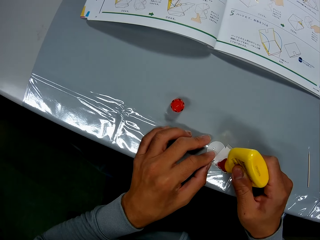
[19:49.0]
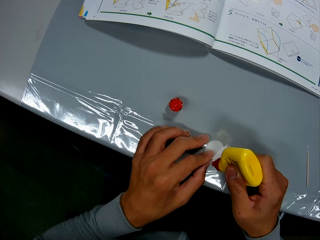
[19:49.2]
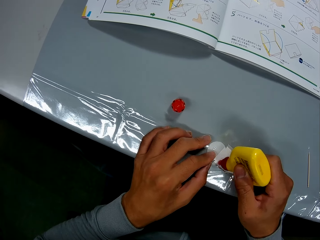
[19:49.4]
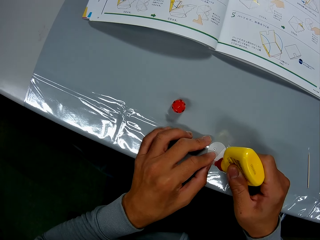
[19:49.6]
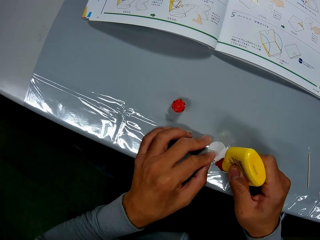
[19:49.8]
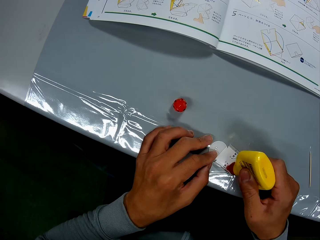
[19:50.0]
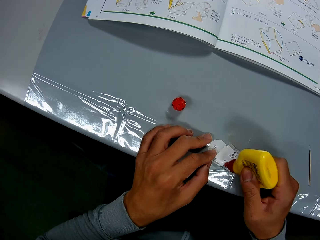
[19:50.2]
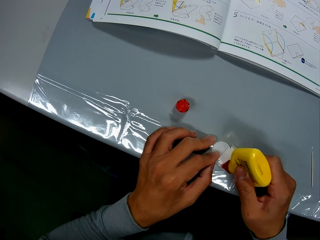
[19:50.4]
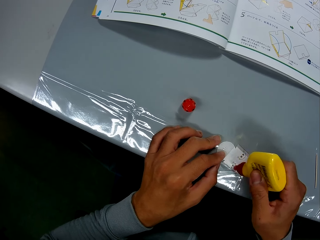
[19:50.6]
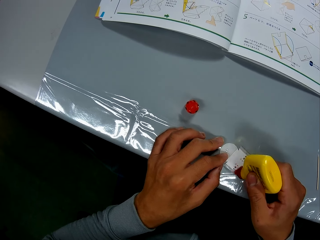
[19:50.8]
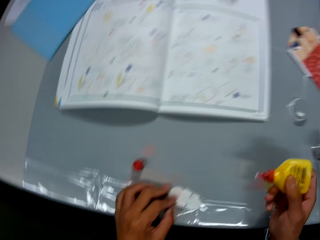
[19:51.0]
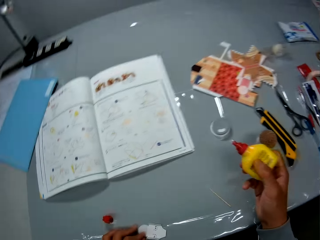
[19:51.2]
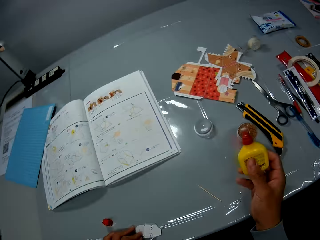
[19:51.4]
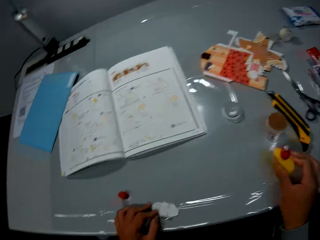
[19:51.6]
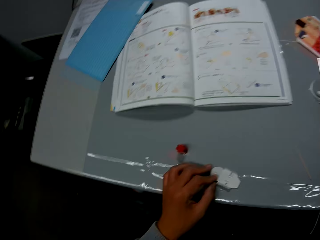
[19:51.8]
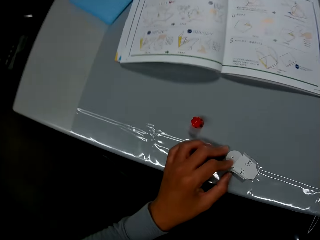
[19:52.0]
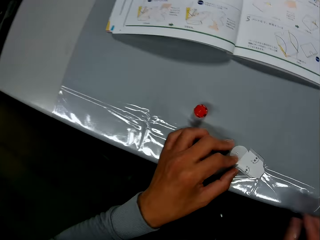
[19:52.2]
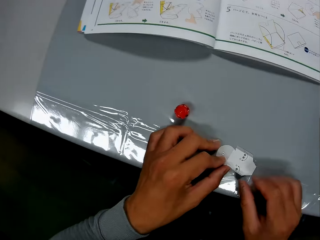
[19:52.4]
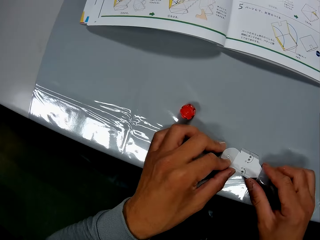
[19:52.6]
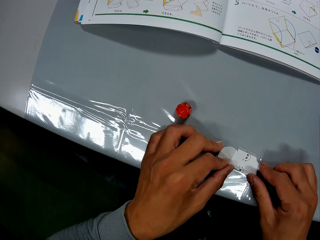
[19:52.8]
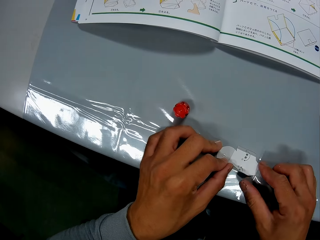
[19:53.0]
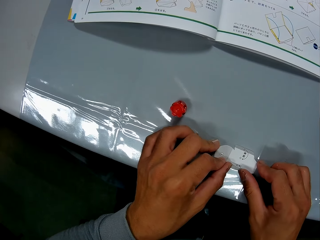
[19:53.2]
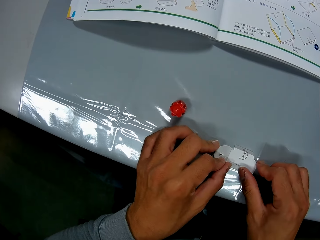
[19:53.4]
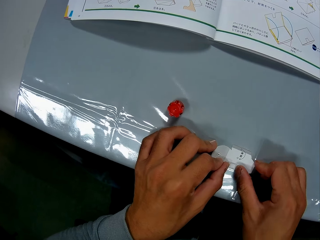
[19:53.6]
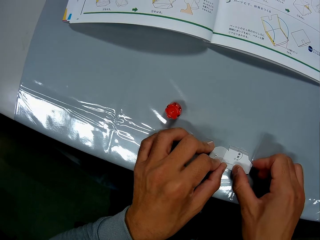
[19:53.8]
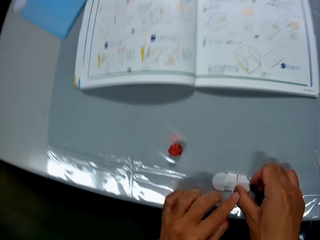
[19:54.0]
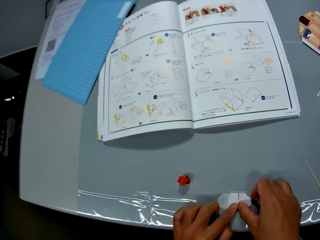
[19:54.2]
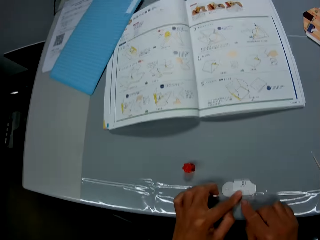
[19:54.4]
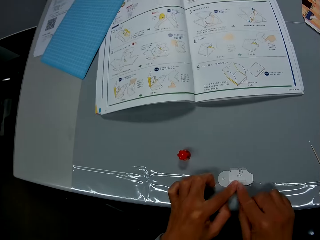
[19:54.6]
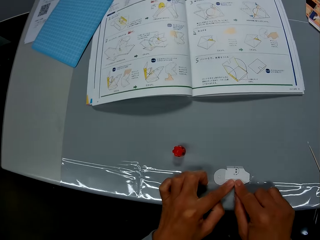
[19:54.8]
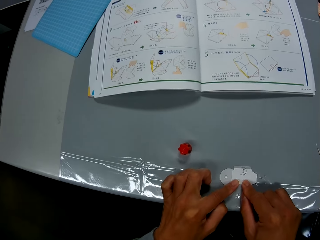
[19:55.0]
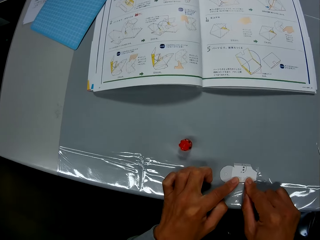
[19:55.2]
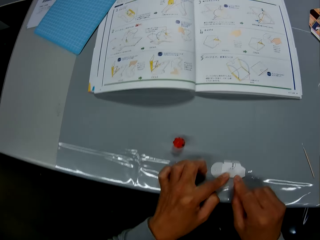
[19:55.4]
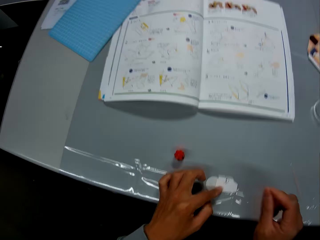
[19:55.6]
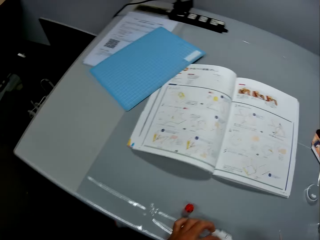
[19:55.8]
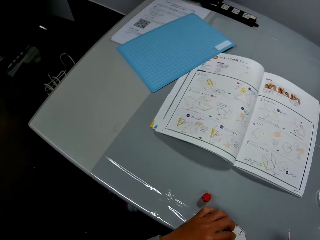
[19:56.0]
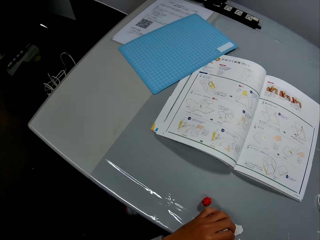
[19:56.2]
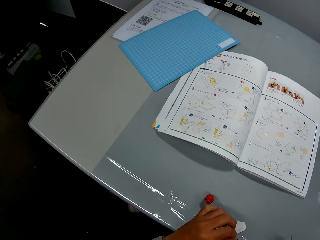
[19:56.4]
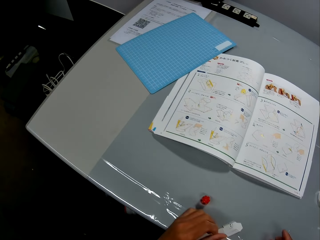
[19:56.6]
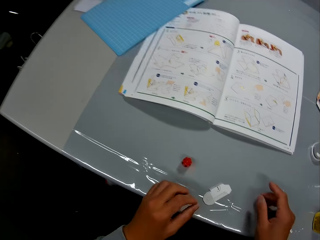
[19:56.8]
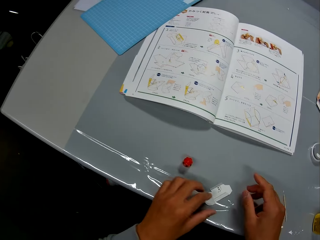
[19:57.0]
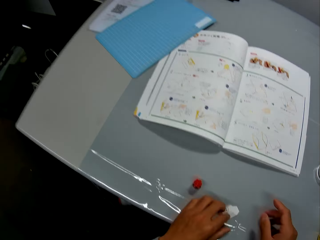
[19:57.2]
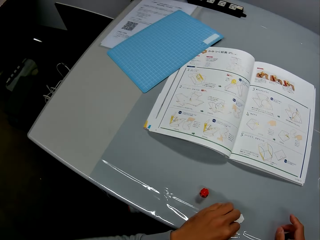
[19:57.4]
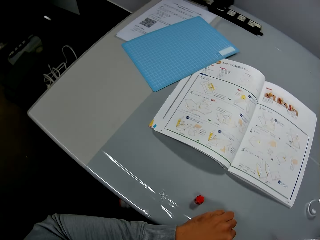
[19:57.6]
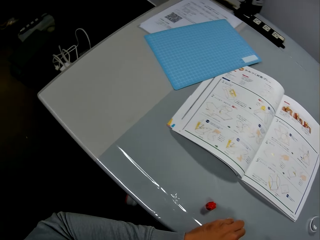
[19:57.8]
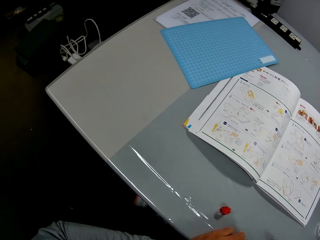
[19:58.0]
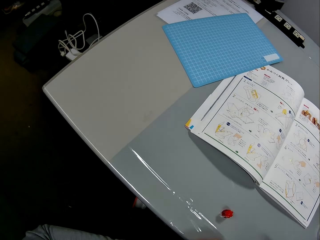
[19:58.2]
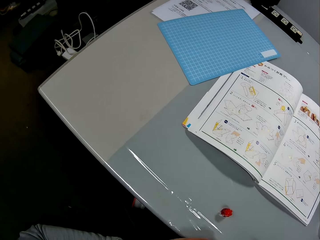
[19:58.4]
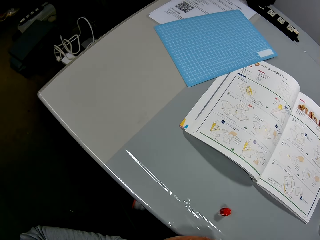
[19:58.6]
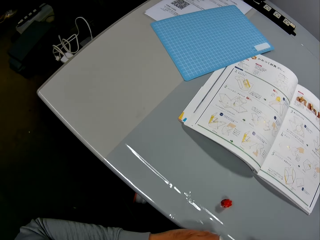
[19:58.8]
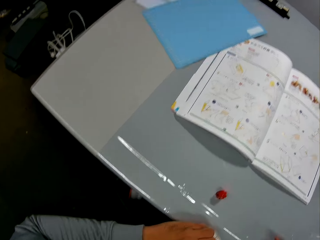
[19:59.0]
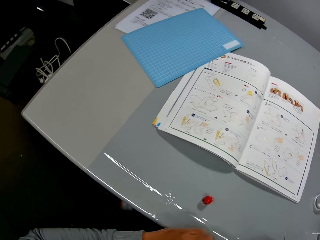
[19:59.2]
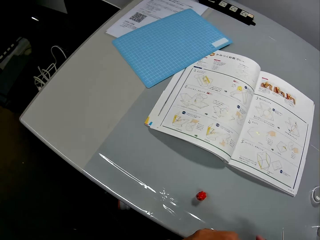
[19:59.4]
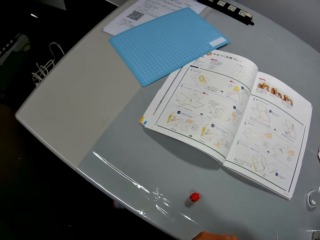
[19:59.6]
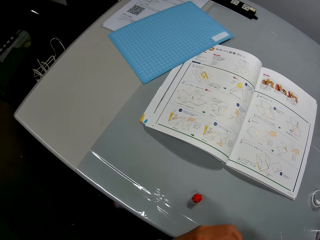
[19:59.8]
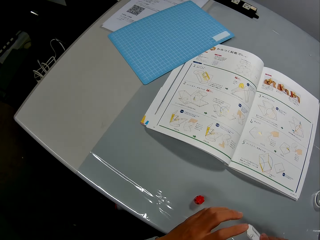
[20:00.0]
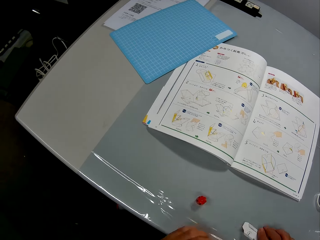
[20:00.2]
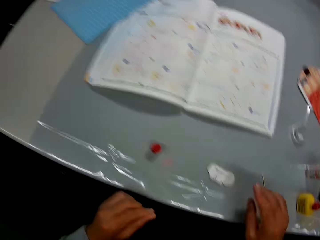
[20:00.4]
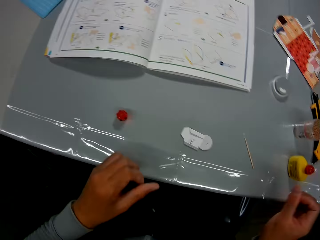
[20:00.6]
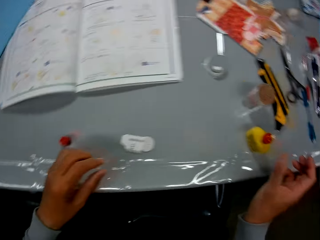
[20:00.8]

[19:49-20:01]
The camera wearer drops the glue container on the table. He folds the paper craft on the table with his hands. He stares at the book. He looks around. He stares at the book again.

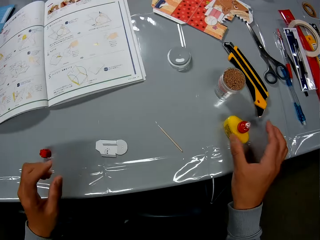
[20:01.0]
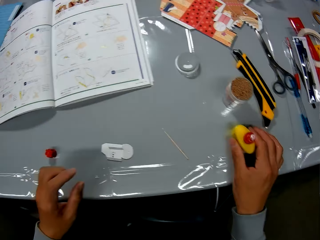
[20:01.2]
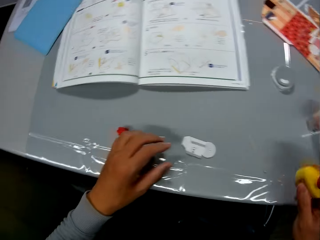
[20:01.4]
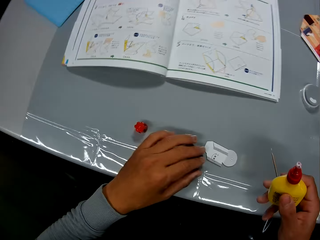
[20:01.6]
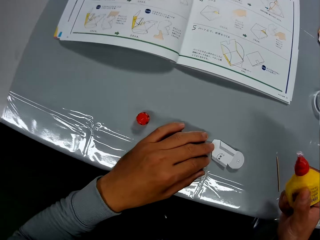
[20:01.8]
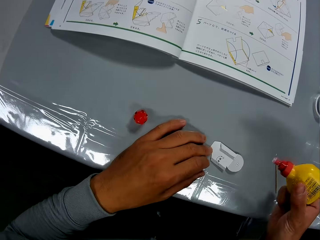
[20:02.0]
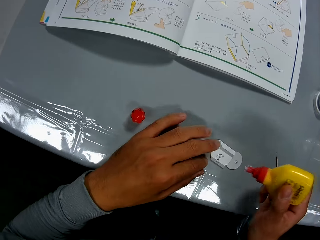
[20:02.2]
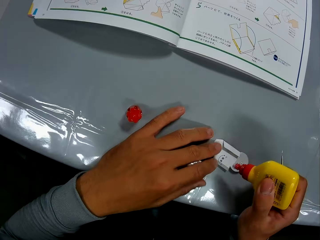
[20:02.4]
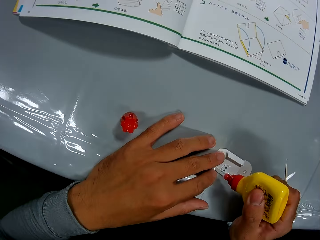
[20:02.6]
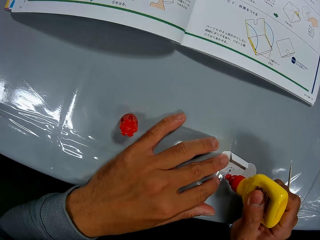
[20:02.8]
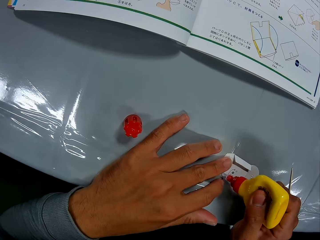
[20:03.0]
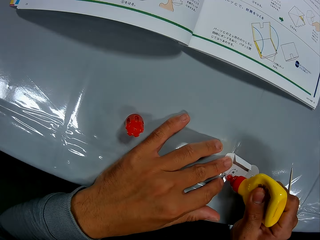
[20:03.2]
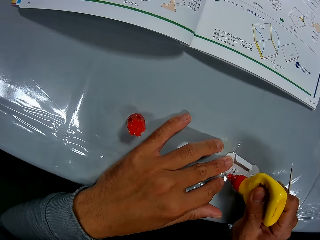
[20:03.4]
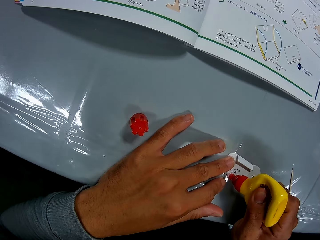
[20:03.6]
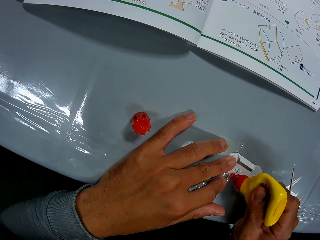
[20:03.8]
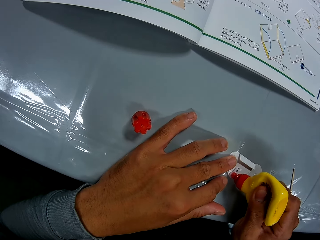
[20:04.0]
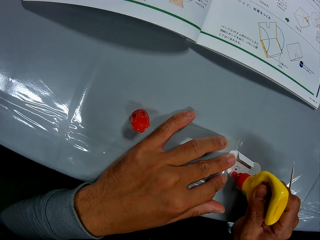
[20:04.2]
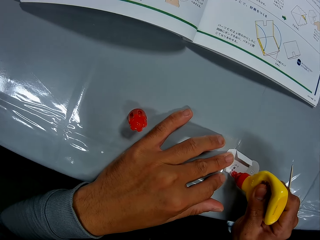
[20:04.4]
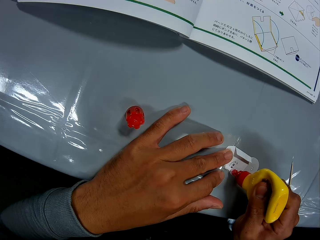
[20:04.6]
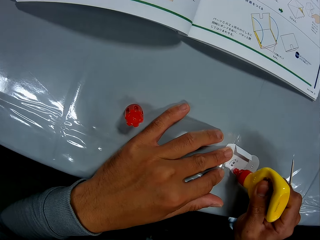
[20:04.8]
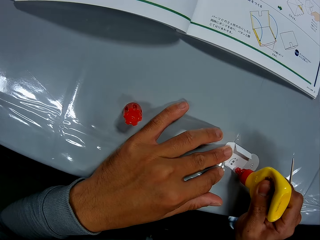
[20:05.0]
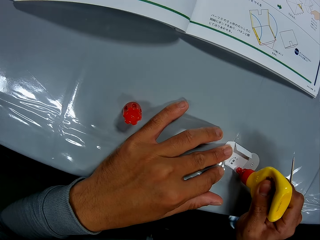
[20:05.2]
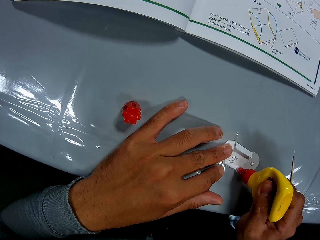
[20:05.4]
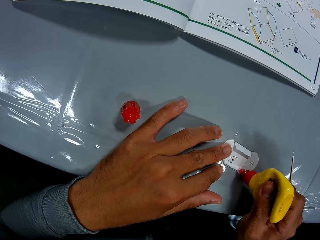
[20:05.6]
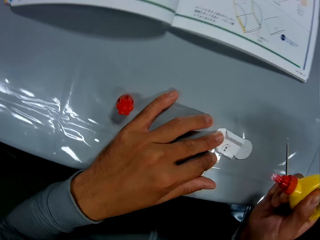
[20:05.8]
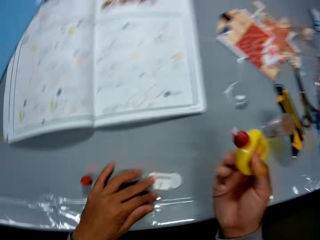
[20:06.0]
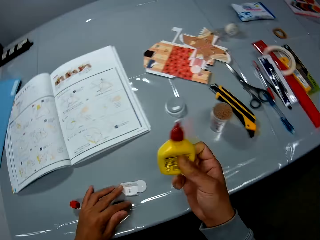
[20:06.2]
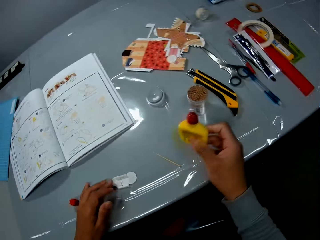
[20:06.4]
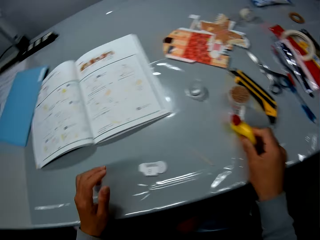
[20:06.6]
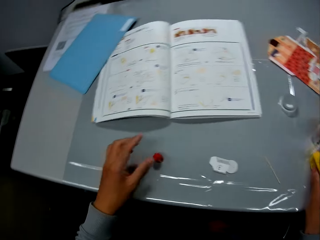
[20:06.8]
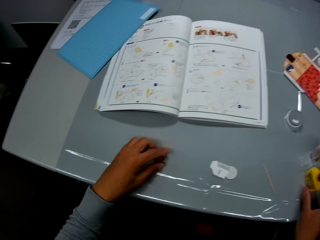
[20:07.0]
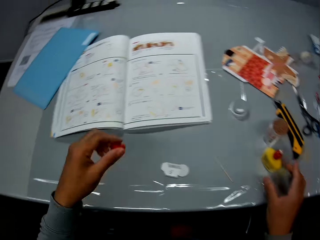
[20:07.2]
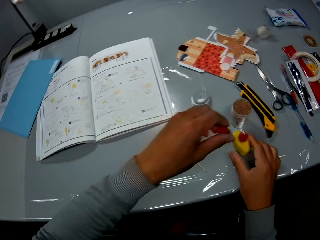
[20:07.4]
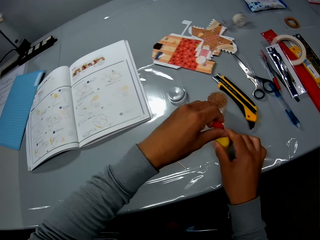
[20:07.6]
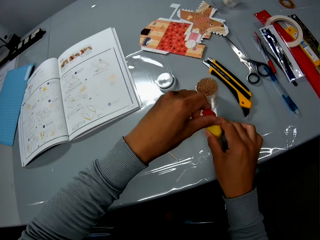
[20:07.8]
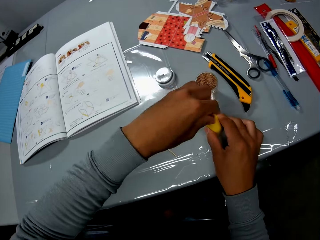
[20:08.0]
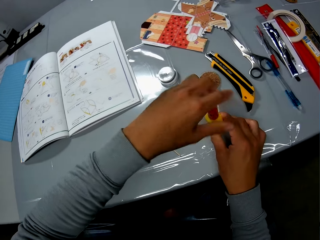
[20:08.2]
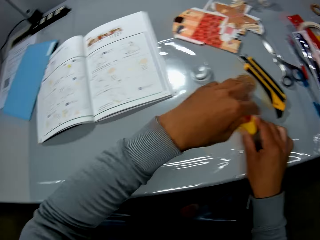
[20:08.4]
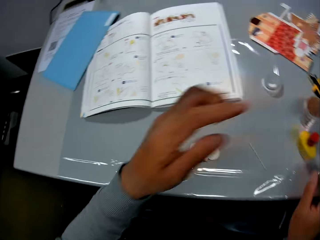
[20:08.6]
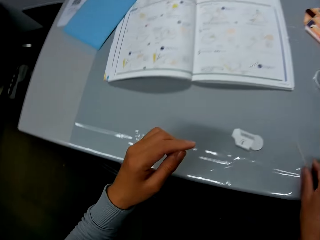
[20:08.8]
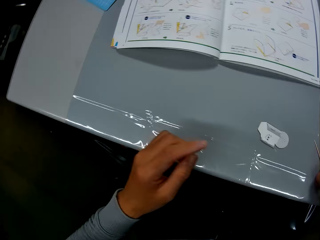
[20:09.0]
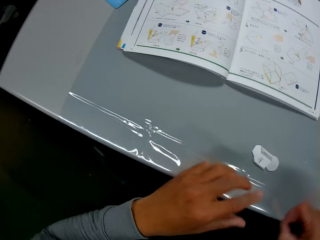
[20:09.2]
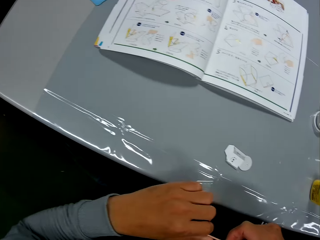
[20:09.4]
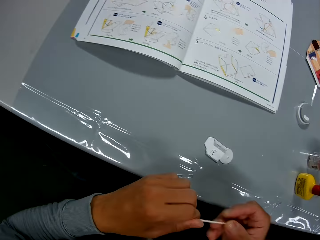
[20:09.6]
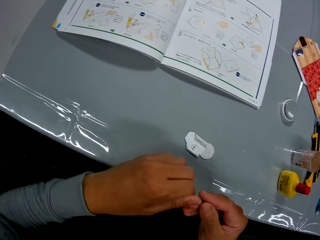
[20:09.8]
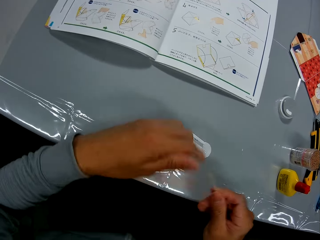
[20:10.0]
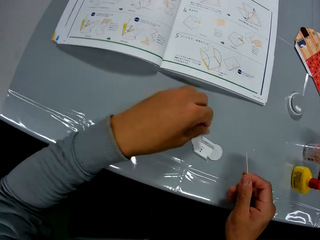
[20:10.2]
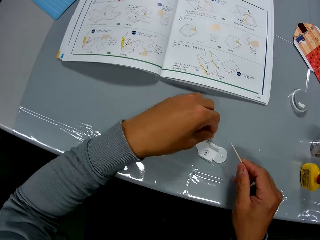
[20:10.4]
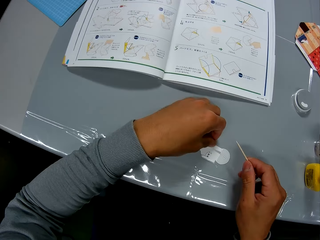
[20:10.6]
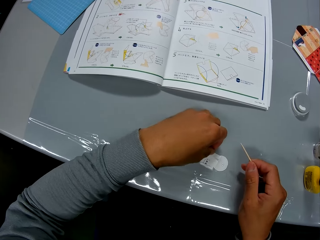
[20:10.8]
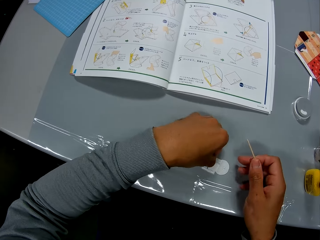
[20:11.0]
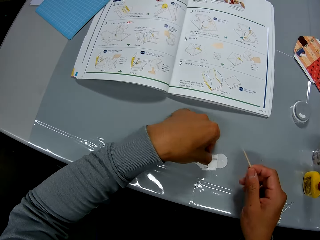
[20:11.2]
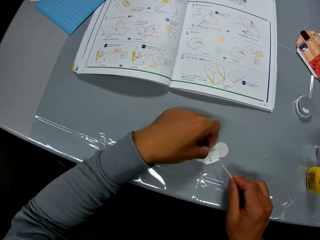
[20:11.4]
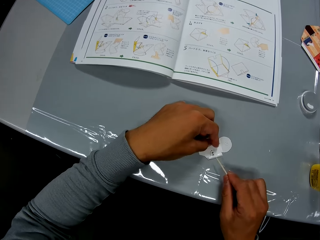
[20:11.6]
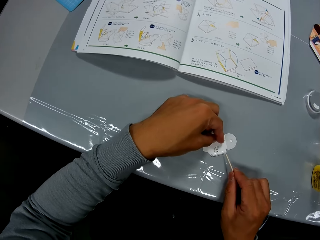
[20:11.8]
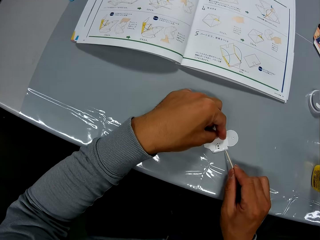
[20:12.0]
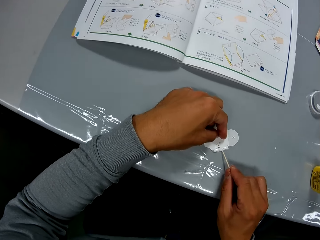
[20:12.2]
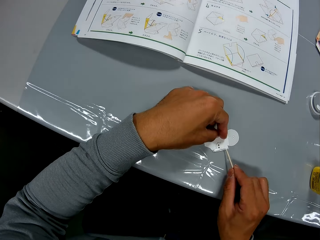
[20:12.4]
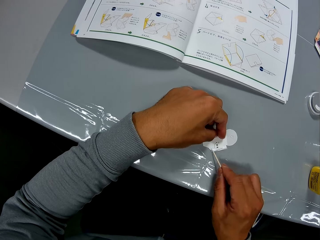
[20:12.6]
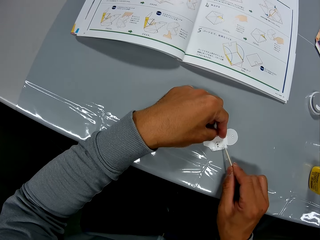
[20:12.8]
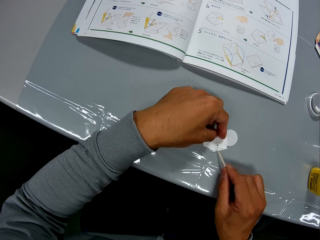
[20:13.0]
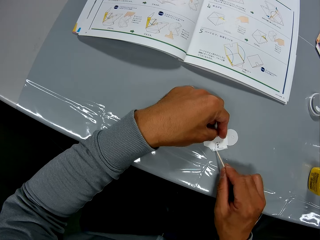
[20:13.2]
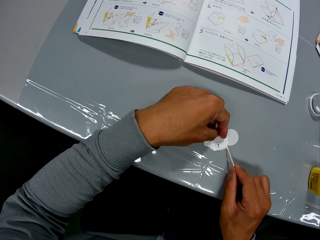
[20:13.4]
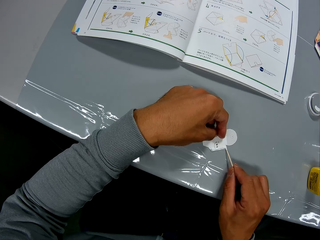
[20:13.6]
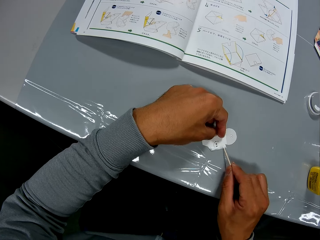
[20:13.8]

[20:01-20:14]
The camera wearer stares at the cutout. He picks the glue container from the table with his right hand. He holds the paper craft with his left hand. He applies the glue from the container to the paper craft with his right hand. He drops the glue container on the table. He picks the cover of the glue container from the table with his left hand. He covers the glue container with his left hand. He picks the gum paste tool from the table with his right hand. He holds the gum paste tool with his hands. He adjusts the paper craft on the table with his left hand. He holds the cutout. He spreads the glue on the paper craft with the gum paste tool.
